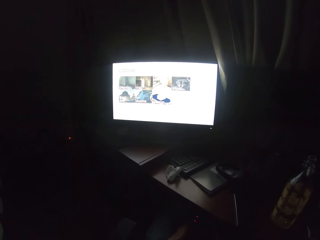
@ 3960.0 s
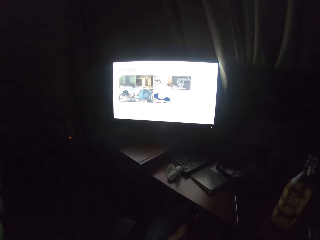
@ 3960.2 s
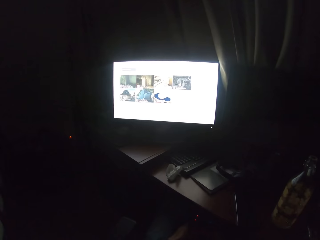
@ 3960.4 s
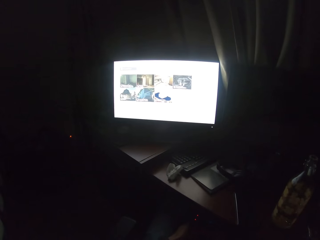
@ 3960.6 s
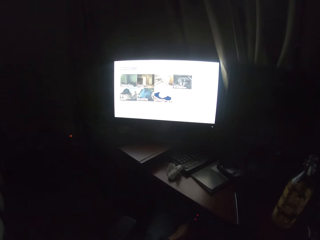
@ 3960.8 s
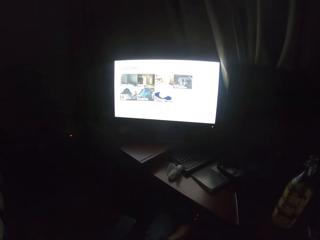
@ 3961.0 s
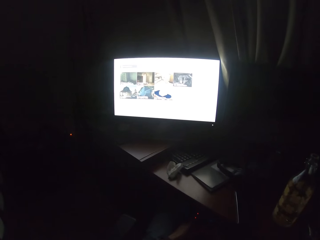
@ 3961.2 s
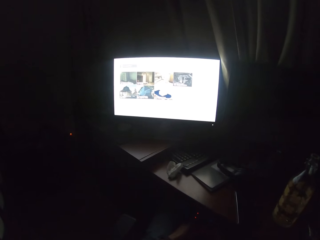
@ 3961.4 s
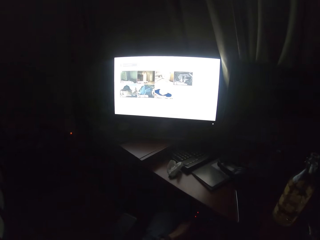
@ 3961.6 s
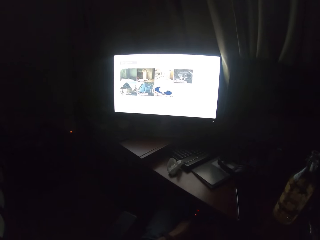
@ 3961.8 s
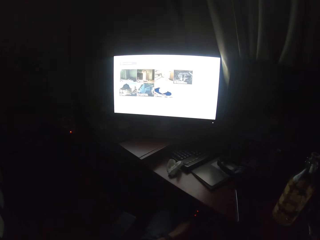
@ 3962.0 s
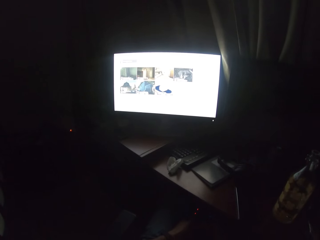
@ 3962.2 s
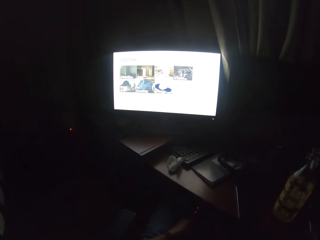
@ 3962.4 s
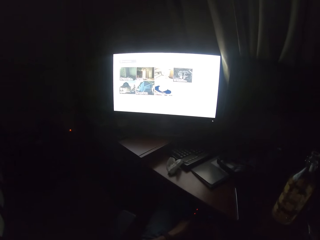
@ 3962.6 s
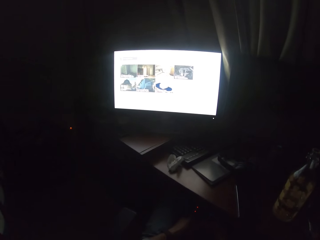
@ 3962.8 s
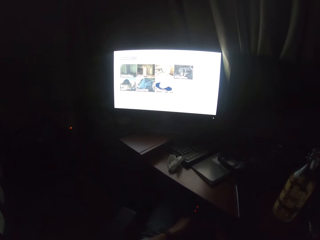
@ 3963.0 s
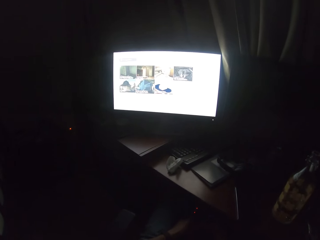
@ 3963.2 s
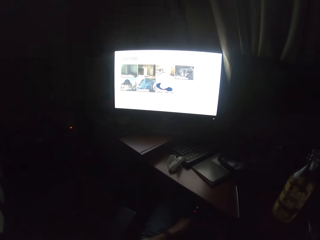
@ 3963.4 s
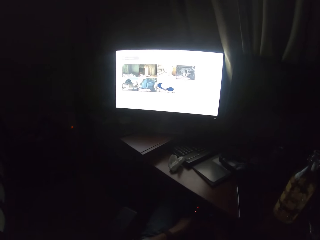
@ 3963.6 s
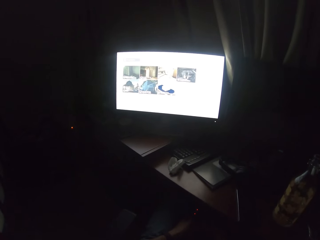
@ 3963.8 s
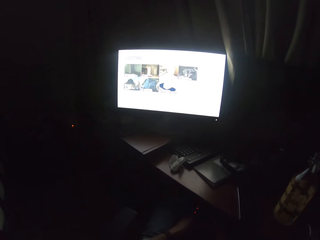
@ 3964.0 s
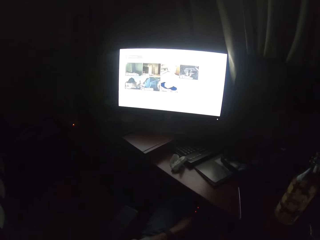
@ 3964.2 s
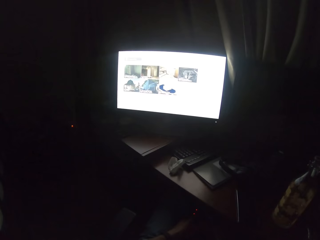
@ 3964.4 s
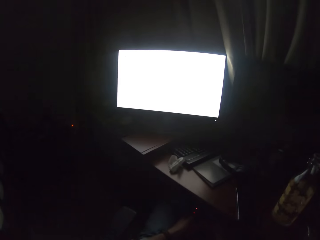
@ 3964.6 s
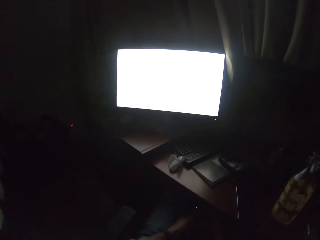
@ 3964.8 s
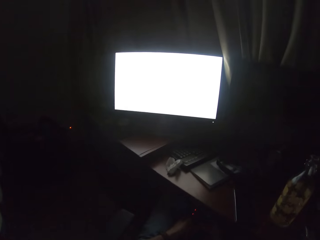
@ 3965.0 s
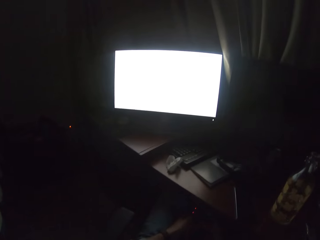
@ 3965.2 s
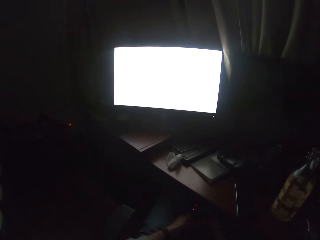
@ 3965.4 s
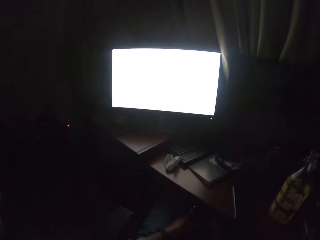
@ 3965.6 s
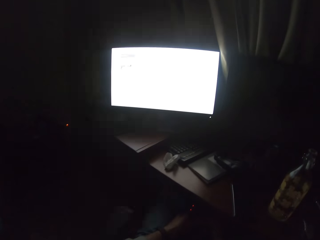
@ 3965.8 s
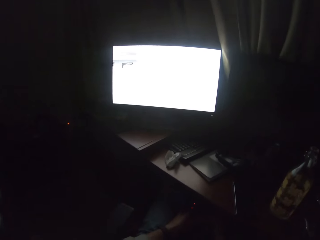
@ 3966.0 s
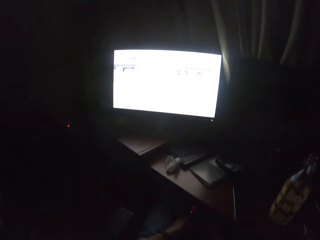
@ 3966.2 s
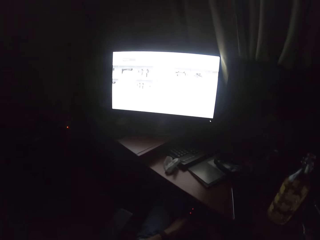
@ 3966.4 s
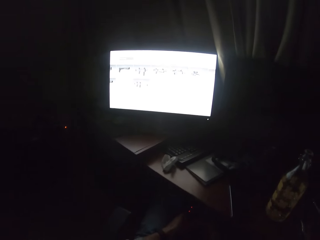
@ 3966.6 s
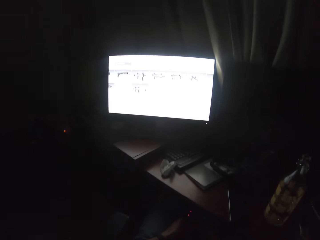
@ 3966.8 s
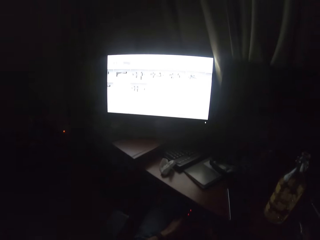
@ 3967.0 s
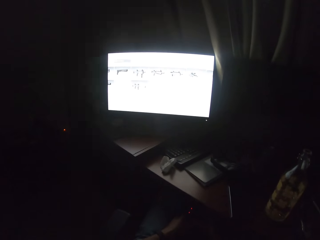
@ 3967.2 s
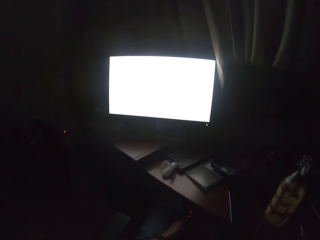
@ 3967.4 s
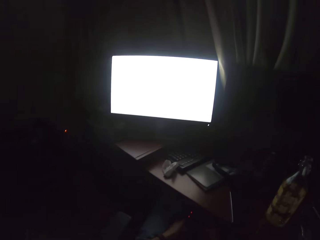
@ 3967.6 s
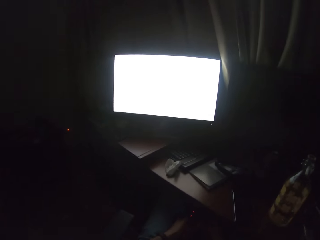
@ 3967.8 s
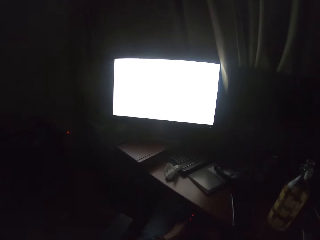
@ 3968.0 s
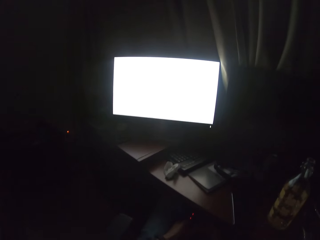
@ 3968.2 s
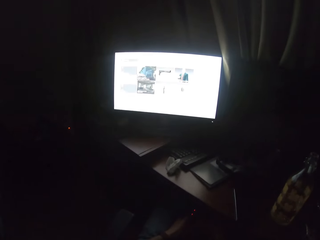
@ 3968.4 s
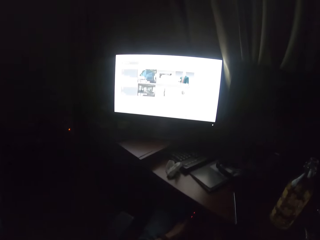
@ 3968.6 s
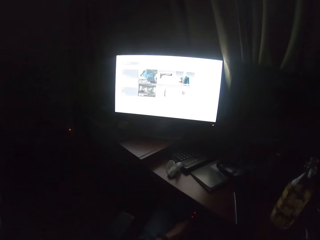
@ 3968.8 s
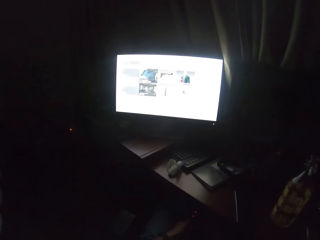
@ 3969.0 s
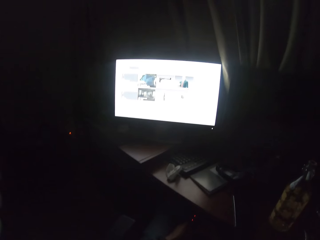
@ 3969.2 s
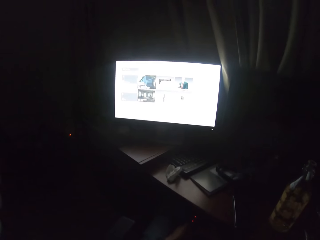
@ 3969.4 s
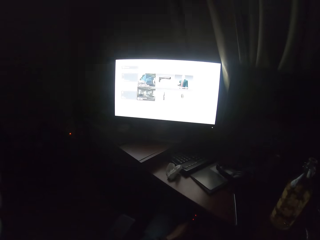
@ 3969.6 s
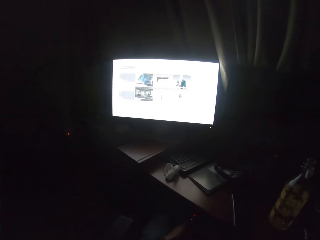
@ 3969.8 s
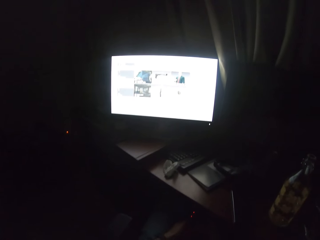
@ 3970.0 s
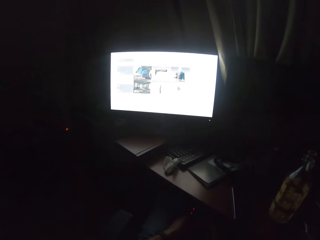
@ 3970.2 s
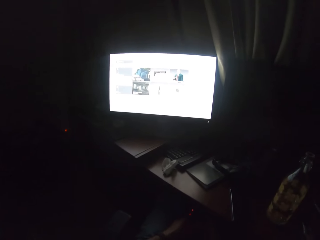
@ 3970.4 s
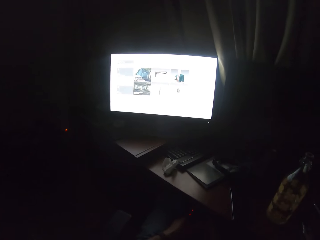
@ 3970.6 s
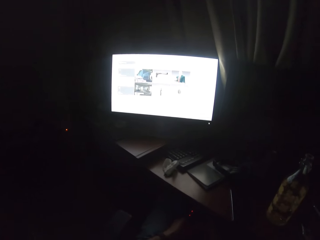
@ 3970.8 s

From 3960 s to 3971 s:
The camera wearer turns to the side.

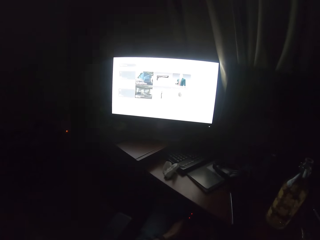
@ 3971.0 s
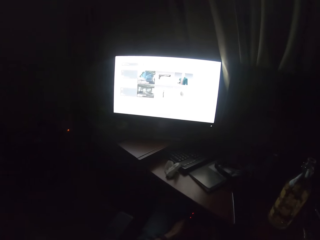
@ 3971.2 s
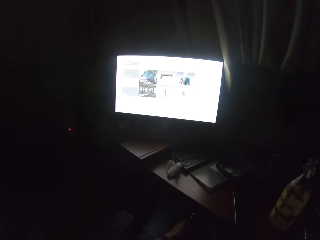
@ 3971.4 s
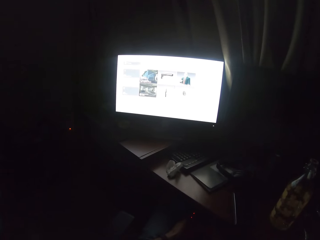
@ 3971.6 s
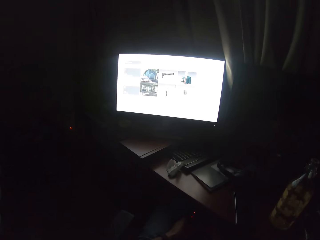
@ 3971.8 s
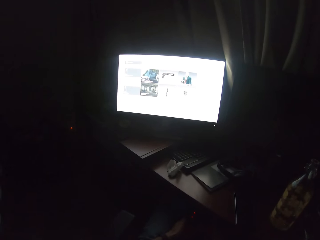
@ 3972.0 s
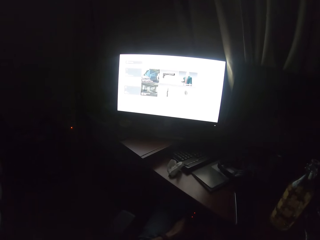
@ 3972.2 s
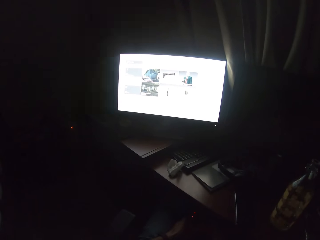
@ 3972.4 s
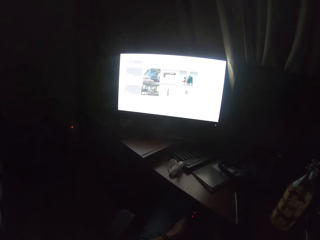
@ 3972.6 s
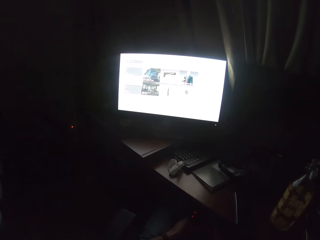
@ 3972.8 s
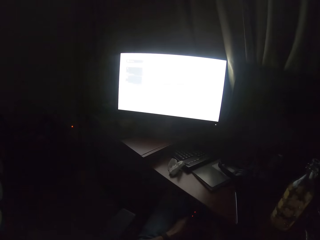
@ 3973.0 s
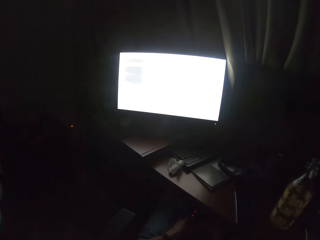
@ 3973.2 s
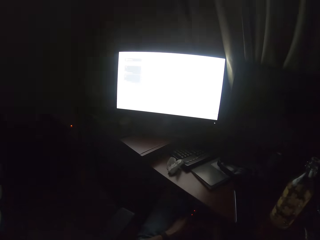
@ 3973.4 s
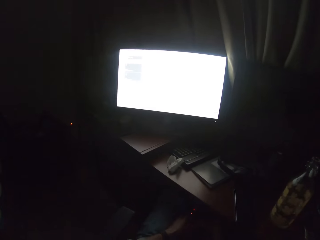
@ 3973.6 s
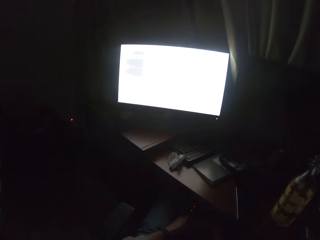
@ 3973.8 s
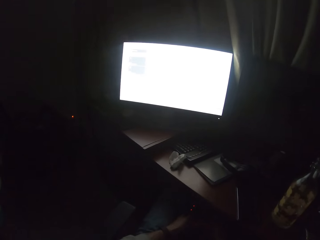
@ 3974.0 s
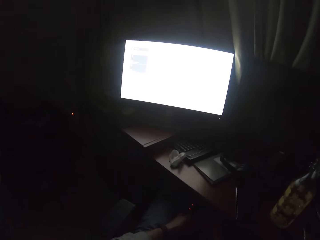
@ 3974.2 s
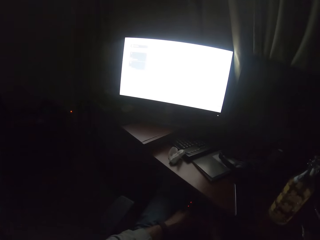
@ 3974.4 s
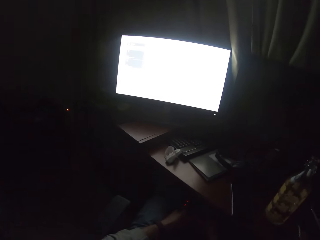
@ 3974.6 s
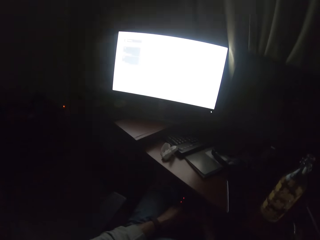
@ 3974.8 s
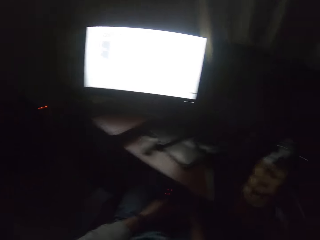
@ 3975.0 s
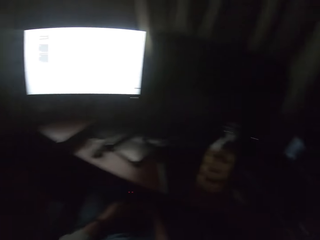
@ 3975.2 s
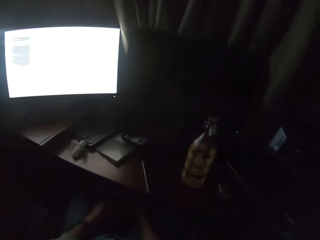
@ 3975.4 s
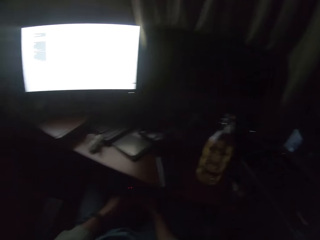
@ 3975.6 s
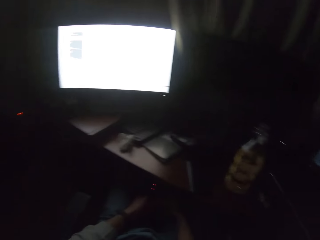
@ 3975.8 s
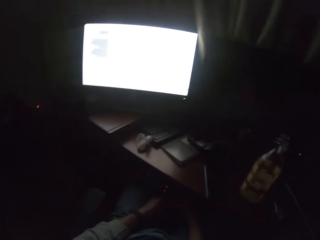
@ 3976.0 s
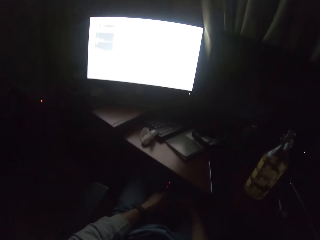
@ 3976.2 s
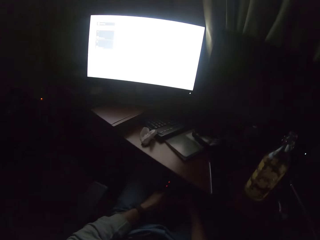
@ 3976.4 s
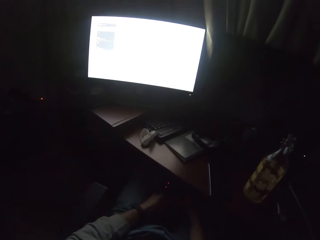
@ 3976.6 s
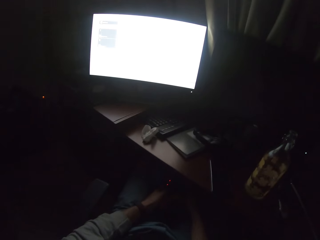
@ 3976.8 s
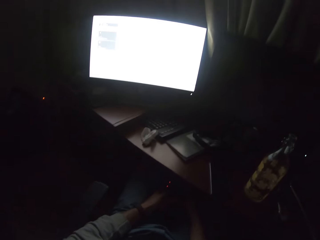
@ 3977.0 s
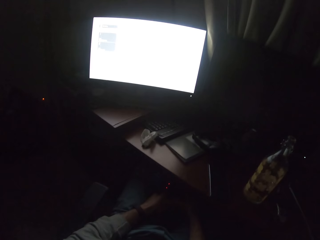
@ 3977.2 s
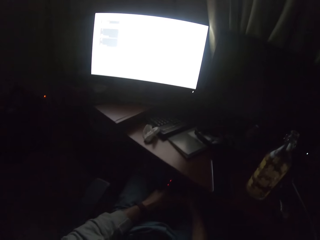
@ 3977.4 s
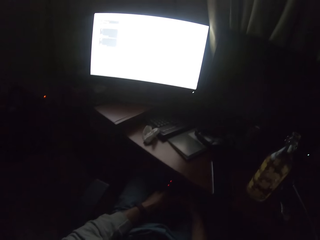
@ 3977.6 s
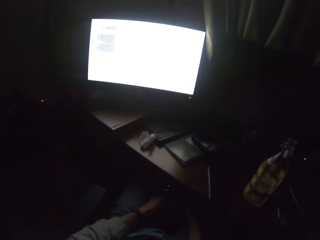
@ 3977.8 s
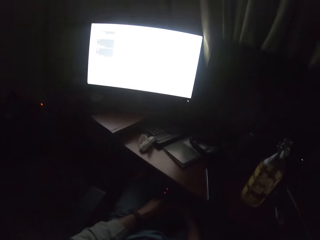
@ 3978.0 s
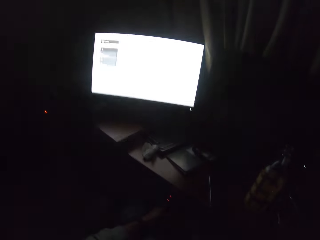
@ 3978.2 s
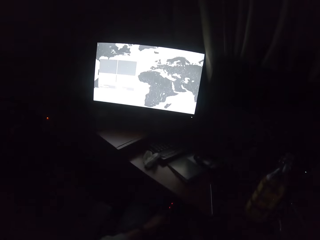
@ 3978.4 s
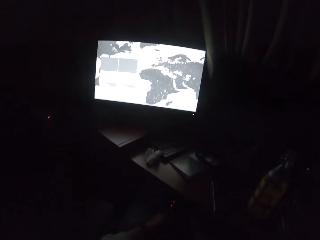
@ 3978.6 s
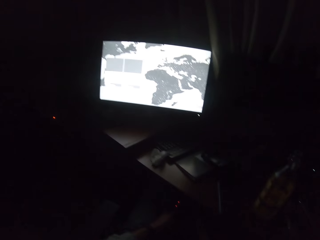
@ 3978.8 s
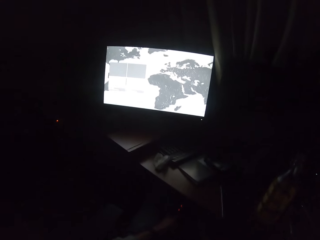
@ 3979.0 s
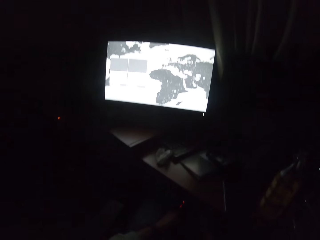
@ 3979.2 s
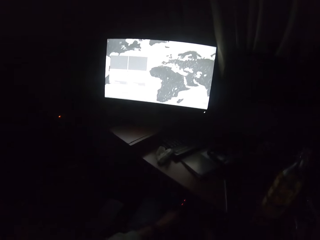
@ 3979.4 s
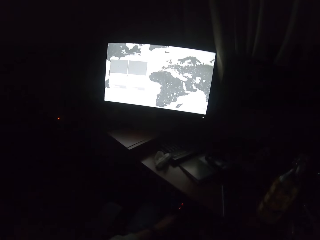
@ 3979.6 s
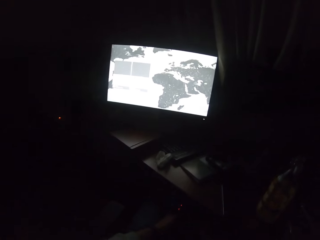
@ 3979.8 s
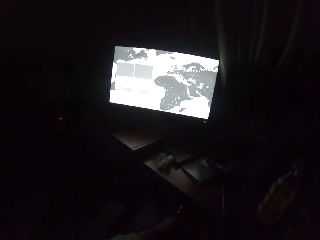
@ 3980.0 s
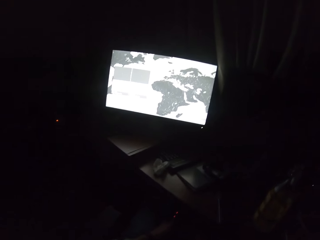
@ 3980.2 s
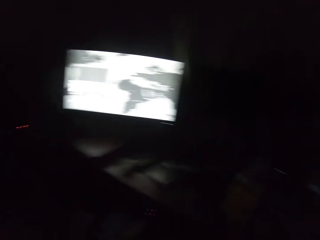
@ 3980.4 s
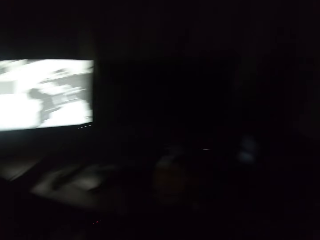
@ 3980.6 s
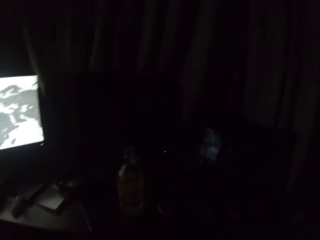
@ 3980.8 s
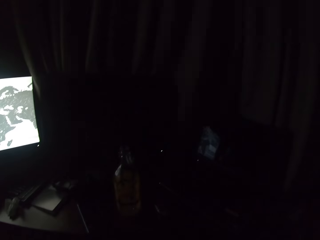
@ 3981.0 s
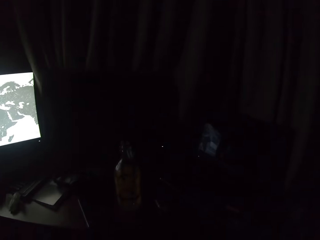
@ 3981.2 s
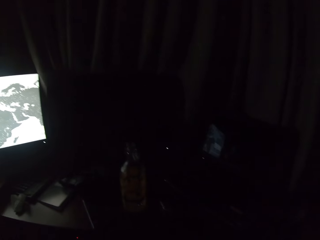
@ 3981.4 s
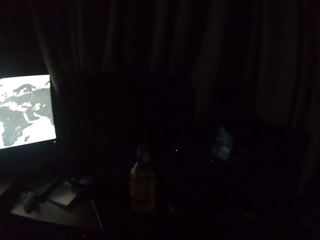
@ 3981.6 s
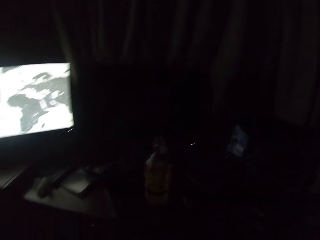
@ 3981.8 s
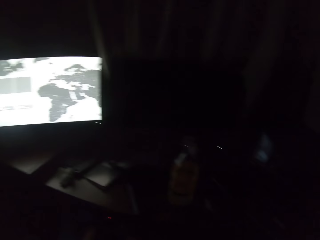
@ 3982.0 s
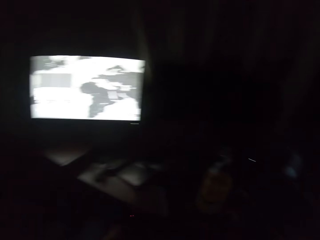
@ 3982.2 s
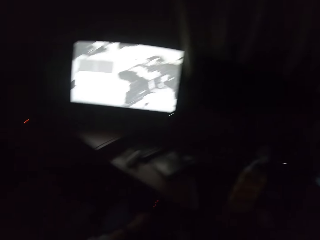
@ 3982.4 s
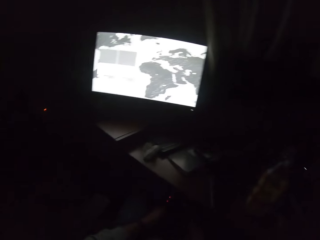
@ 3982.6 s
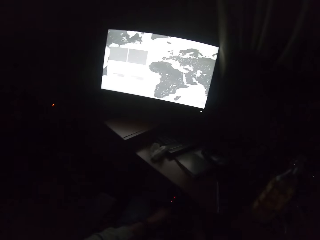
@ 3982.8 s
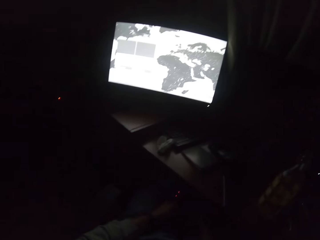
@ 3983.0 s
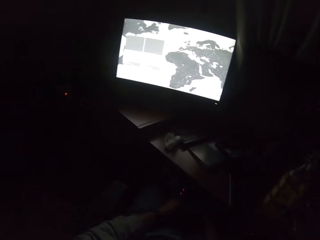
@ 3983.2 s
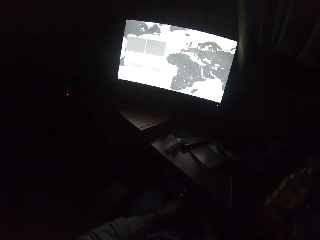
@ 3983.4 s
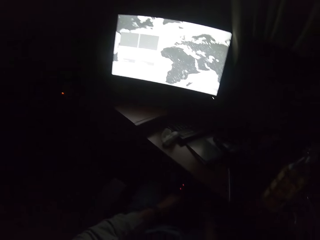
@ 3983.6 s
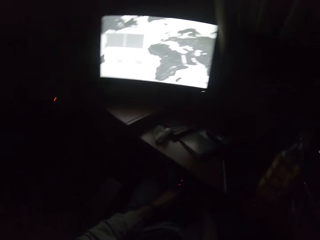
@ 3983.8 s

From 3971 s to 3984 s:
The camera wearer scrolls through the screen with a controller. They turn to the side. They look round. They watch a movie. They turn.
